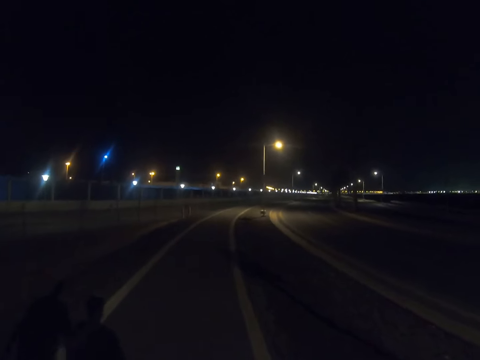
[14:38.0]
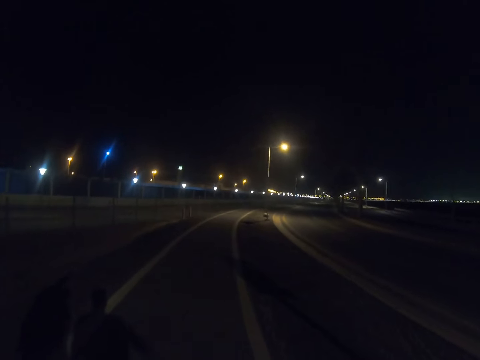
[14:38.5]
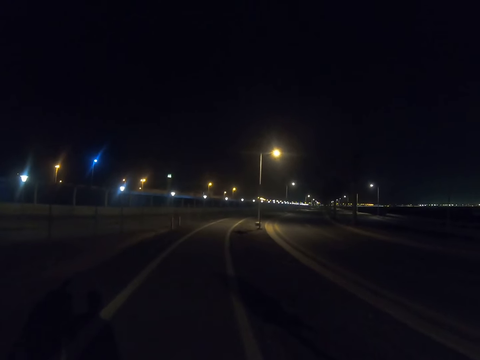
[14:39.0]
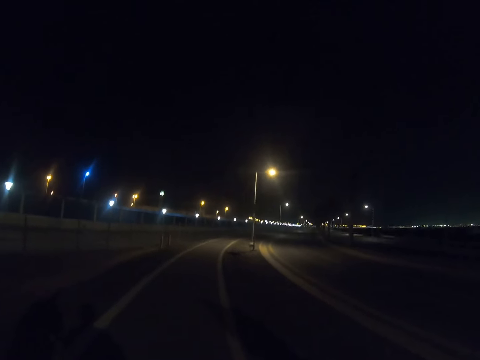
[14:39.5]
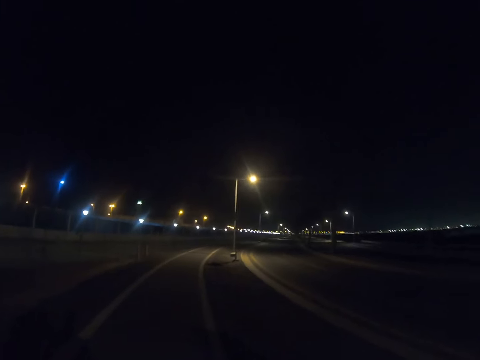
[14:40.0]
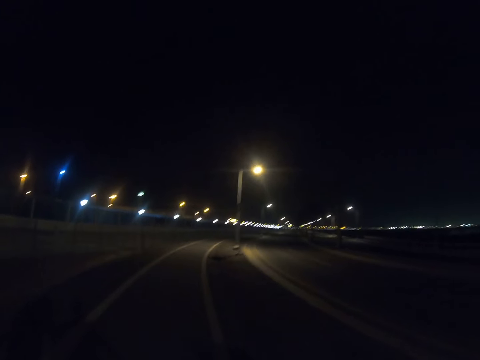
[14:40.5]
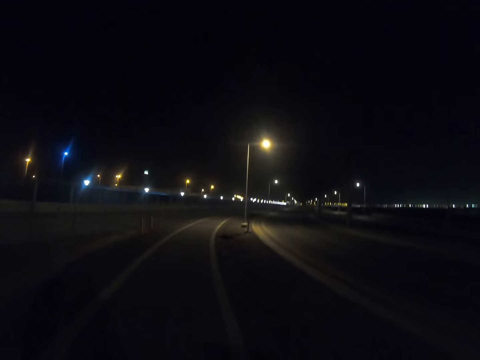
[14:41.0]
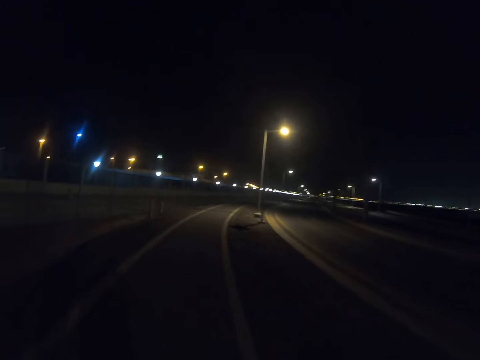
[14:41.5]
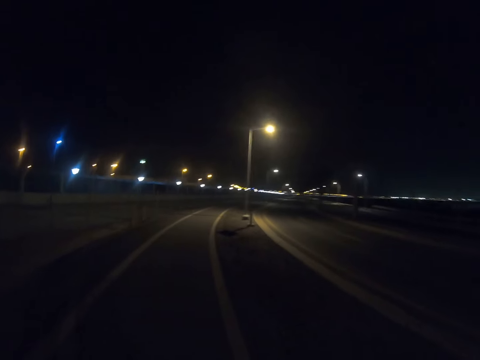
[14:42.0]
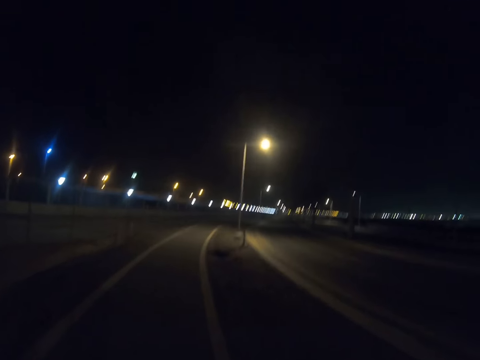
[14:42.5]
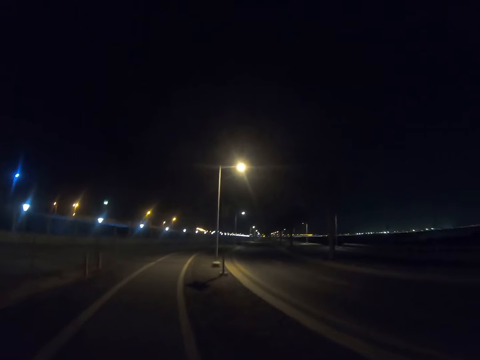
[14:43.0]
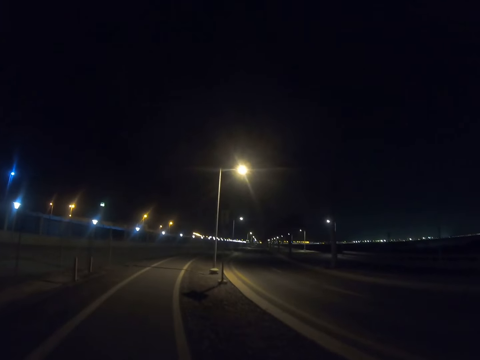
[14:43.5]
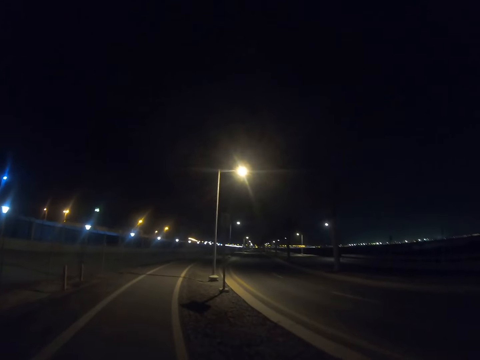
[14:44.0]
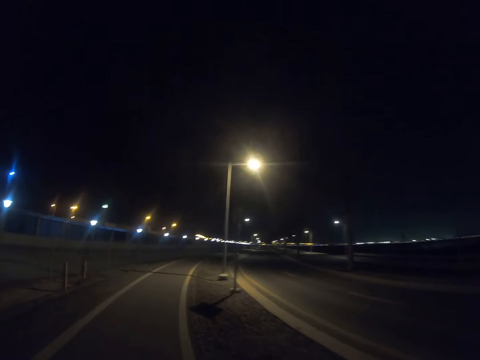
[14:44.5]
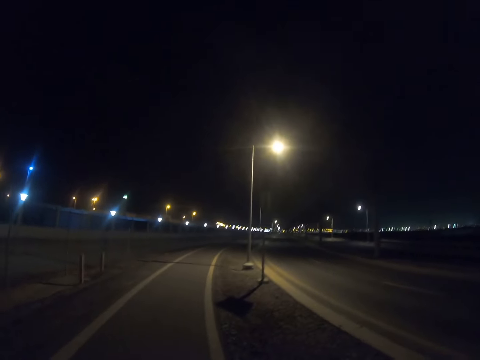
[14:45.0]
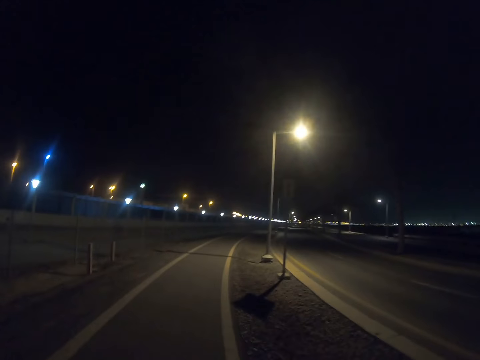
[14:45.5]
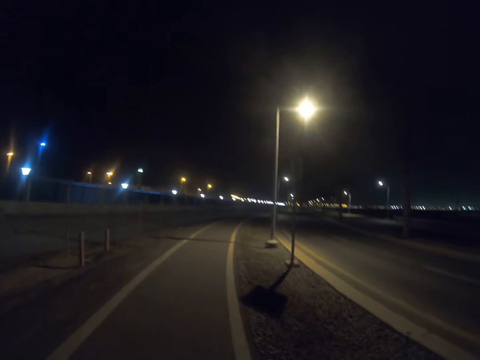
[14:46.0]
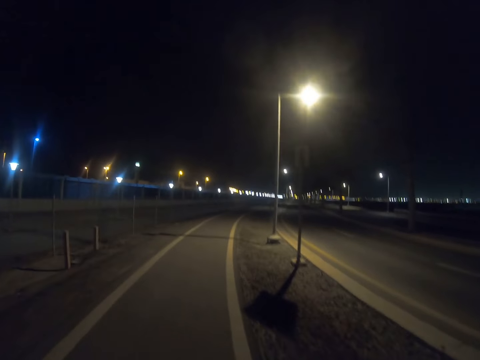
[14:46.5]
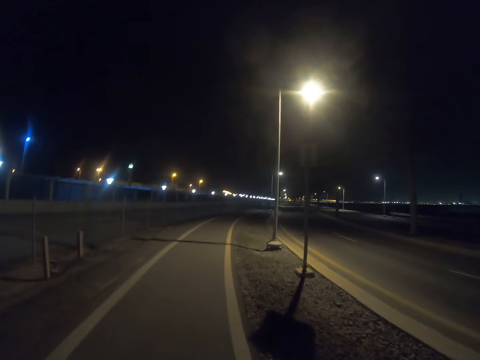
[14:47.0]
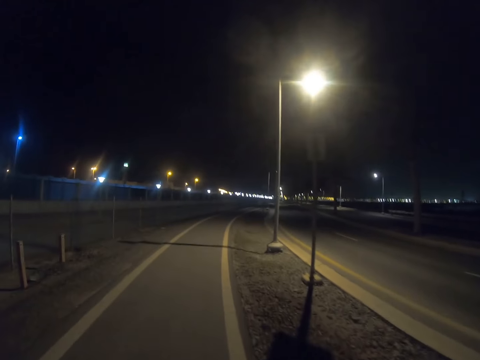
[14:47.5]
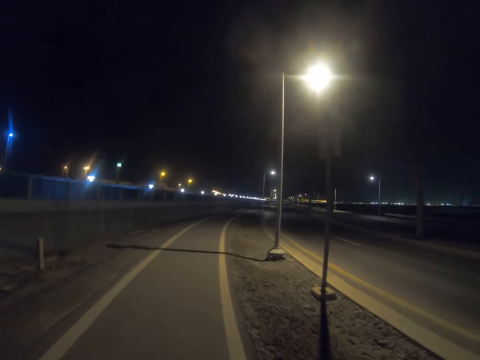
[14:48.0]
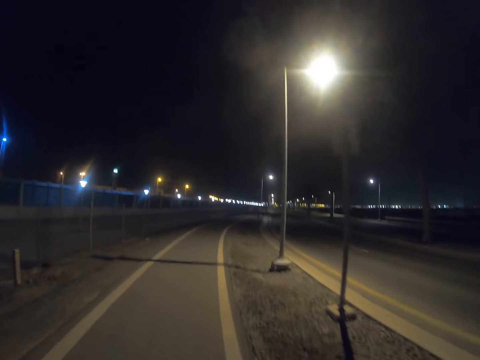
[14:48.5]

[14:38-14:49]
The camera wearer walks along the highway.

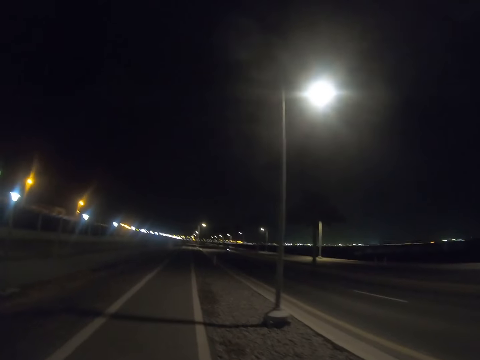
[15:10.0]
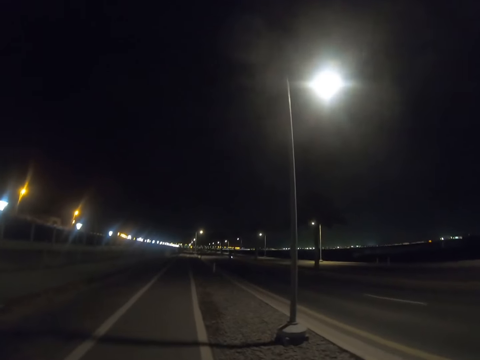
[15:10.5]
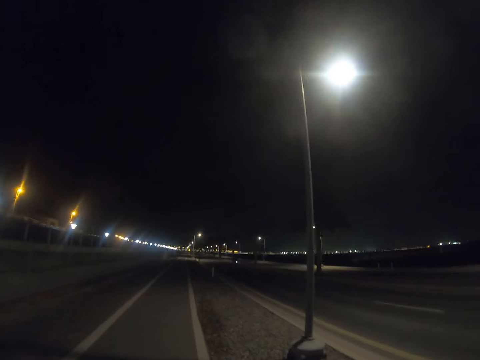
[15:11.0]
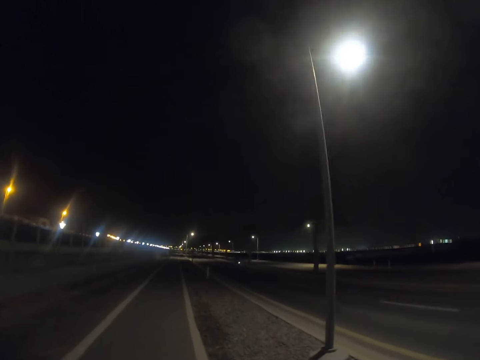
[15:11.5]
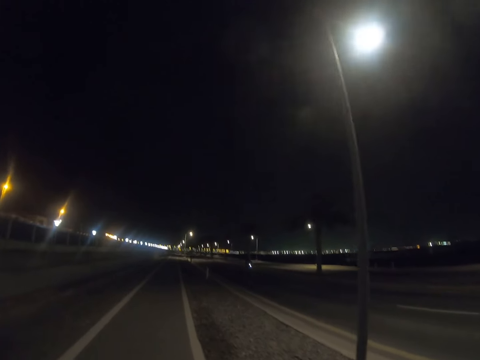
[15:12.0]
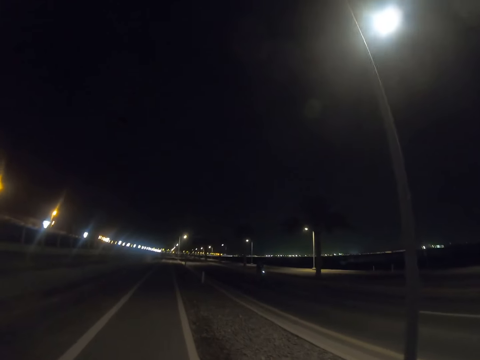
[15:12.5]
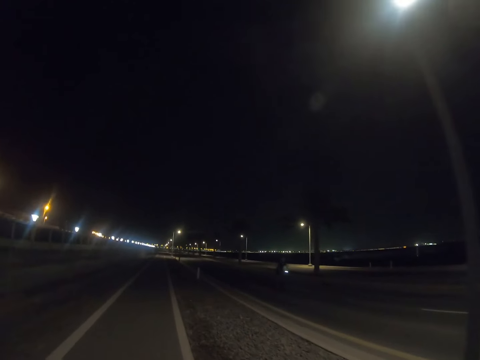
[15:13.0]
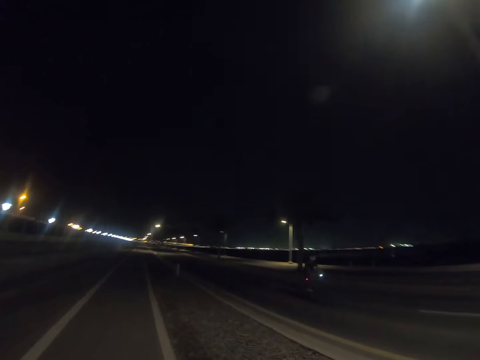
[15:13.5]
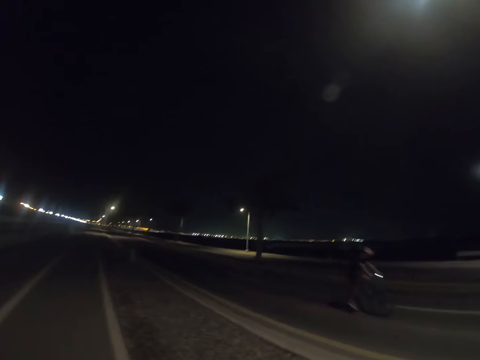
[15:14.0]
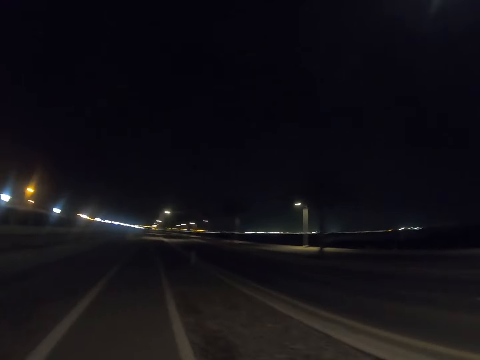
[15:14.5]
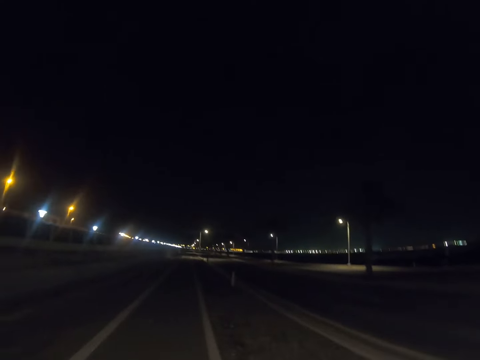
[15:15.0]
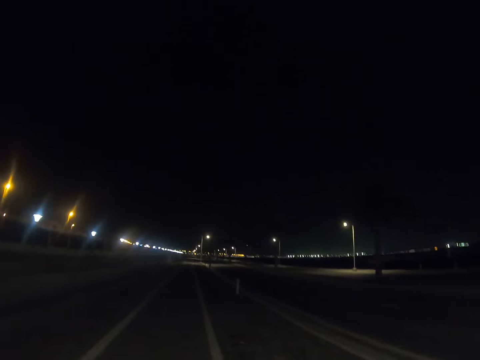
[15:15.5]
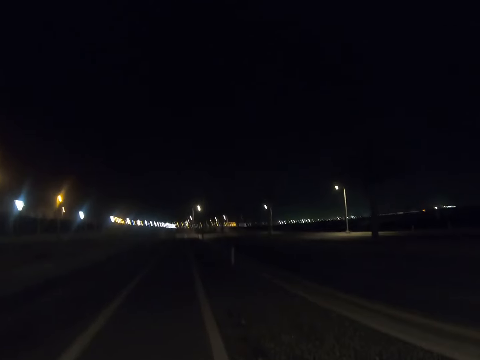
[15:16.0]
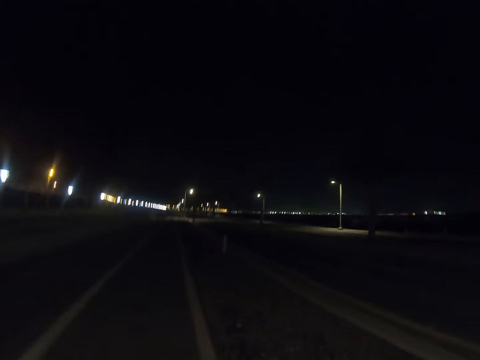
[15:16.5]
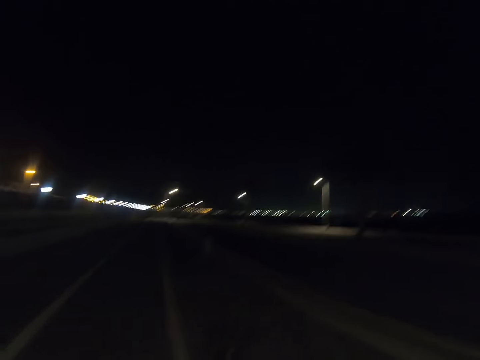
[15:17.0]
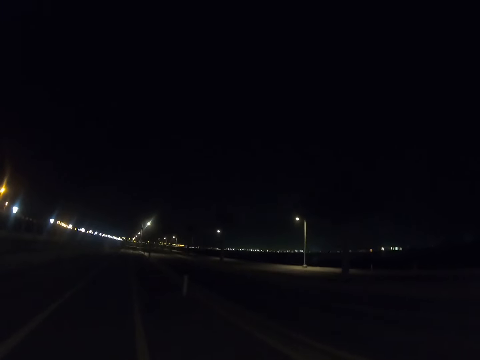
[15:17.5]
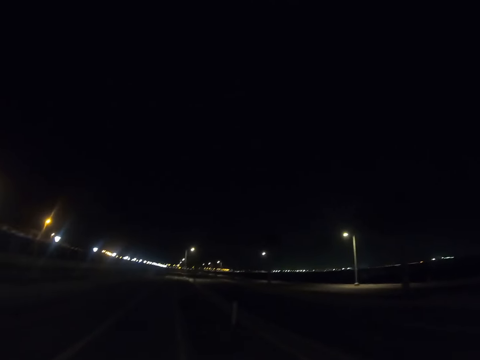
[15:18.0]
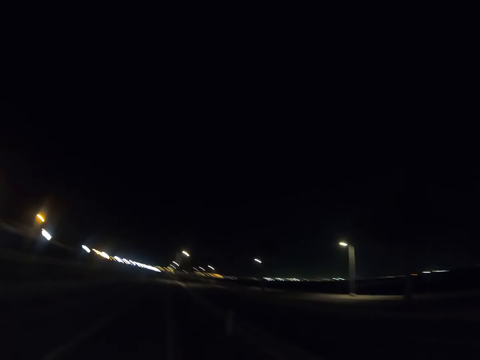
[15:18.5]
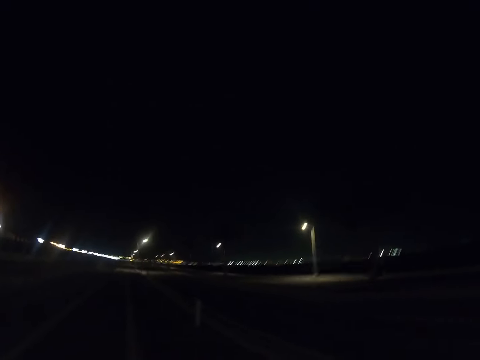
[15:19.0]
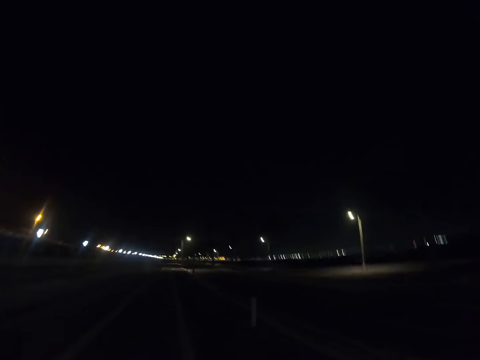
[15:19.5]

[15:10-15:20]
A person rides the bicycle. The camera wearer walks along the highway.

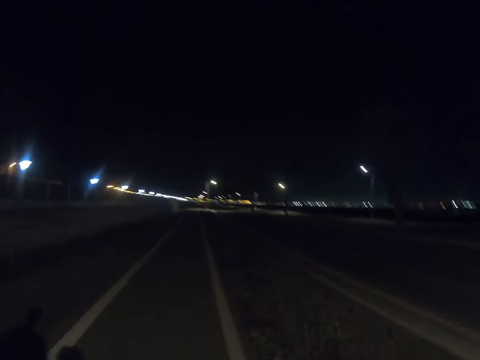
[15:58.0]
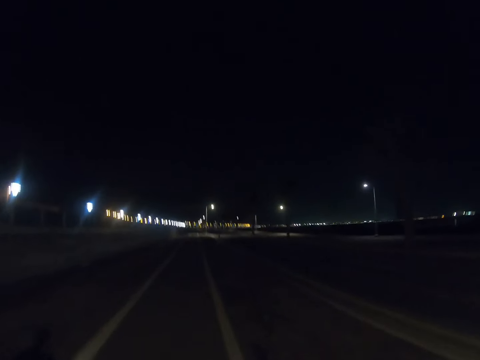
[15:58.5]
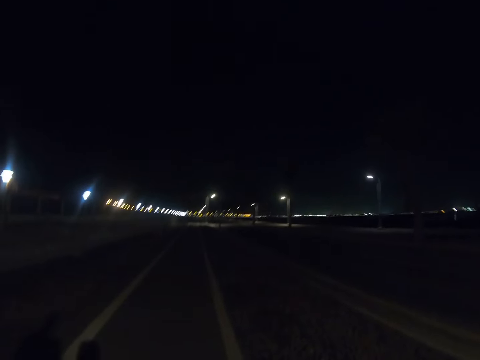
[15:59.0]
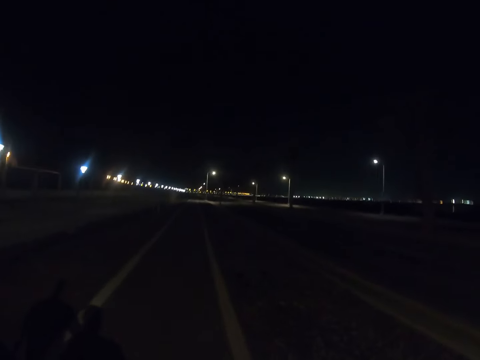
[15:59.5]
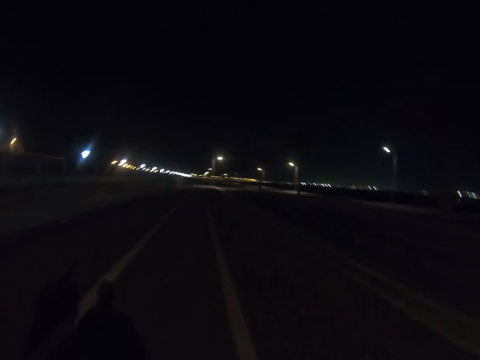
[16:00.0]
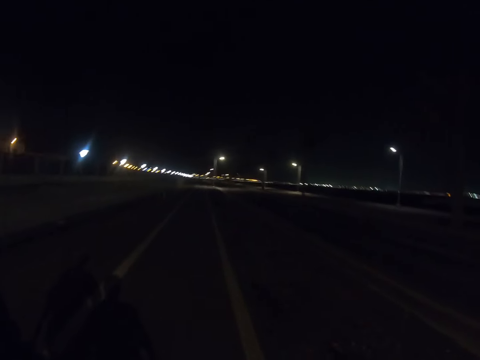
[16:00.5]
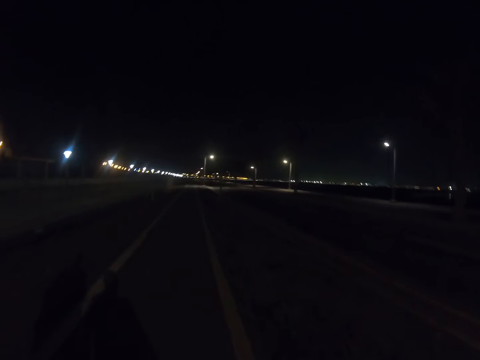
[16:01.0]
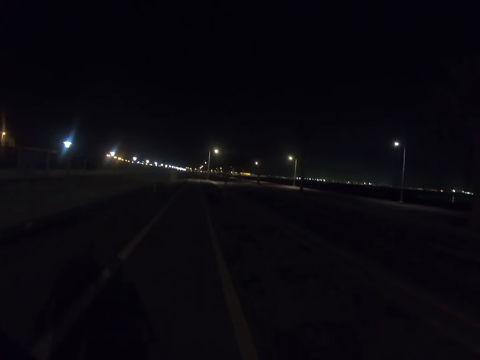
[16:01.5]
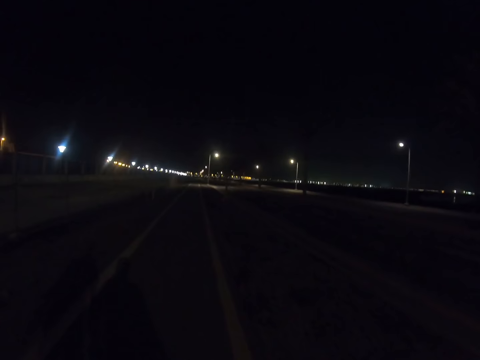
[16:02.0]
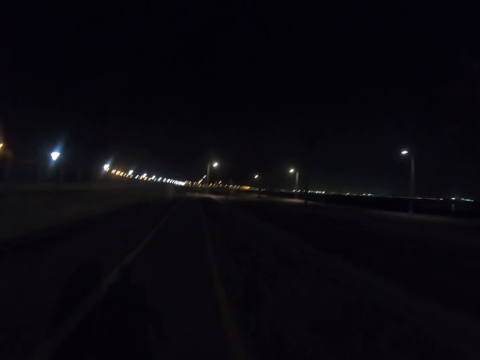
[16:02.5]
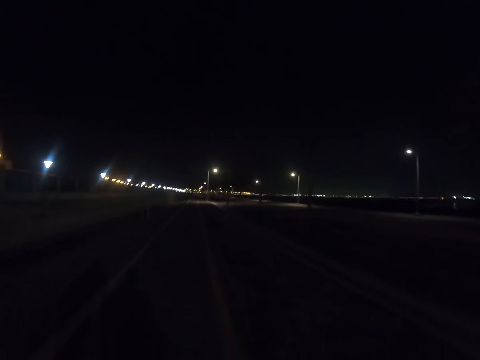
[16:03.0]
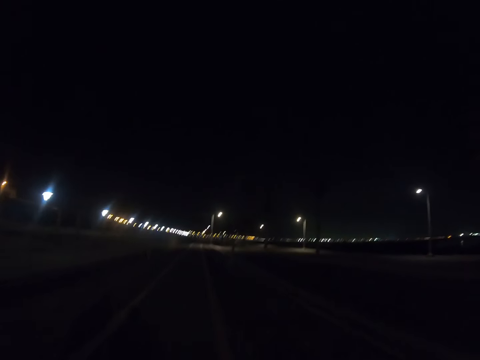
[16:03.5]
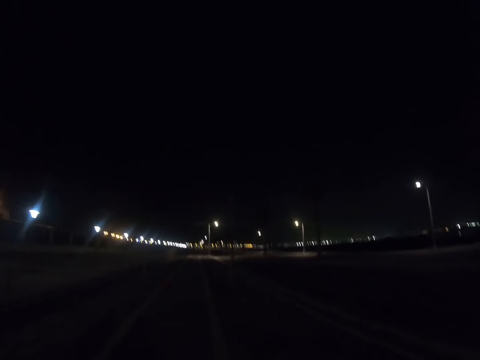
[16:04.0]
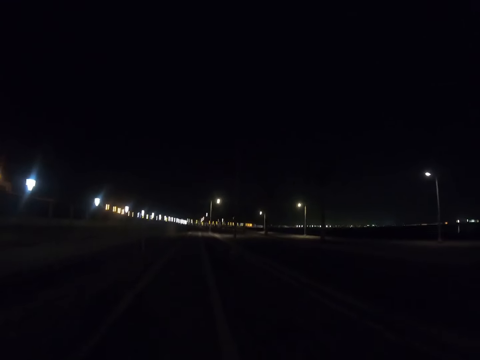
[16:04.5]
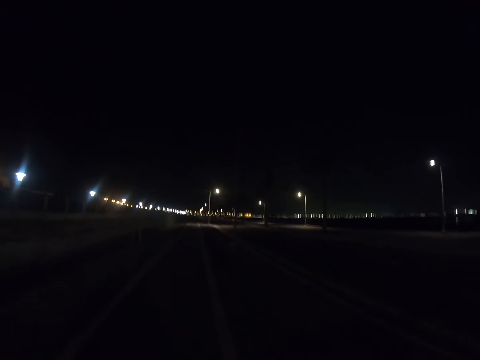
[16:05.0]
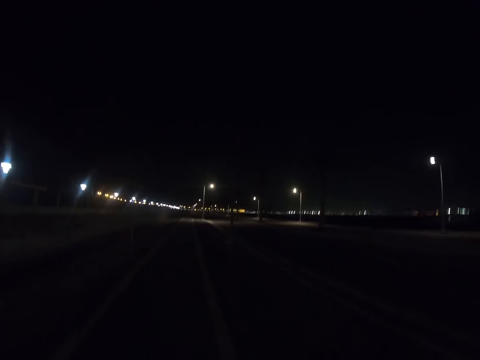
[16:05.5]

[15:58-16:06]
A person walks along the highway.
